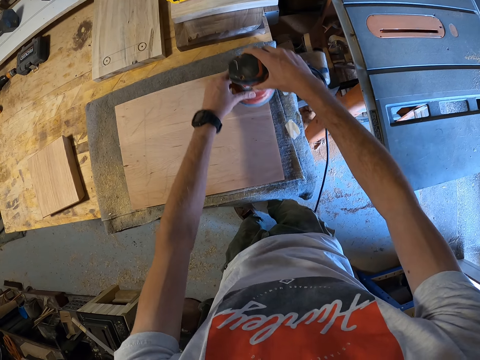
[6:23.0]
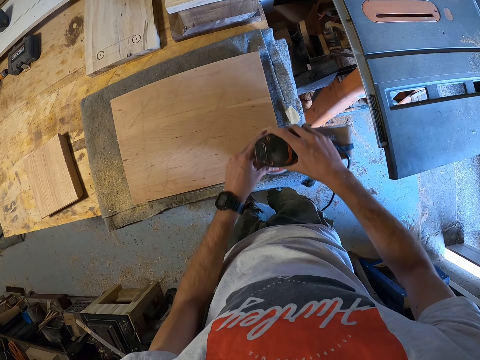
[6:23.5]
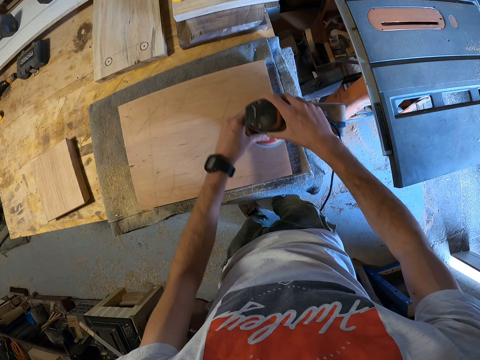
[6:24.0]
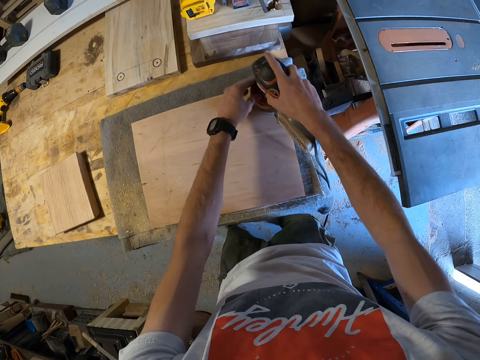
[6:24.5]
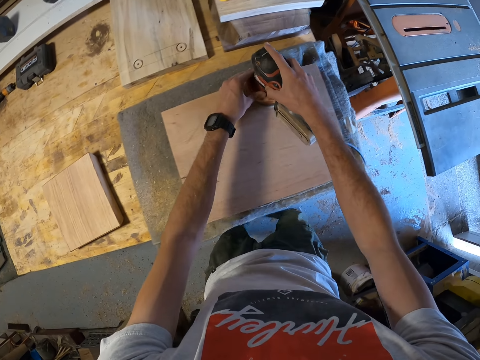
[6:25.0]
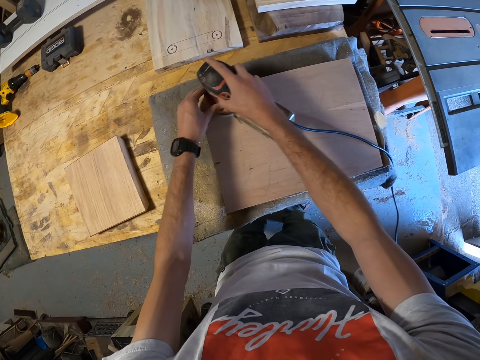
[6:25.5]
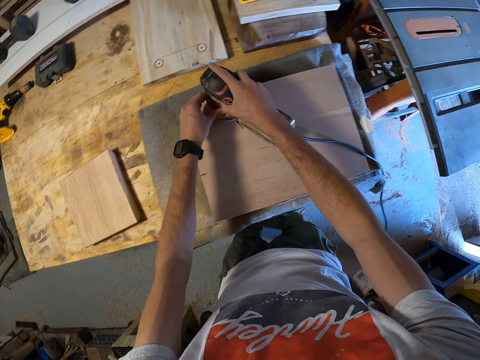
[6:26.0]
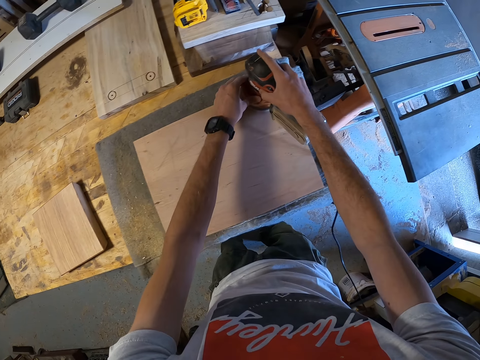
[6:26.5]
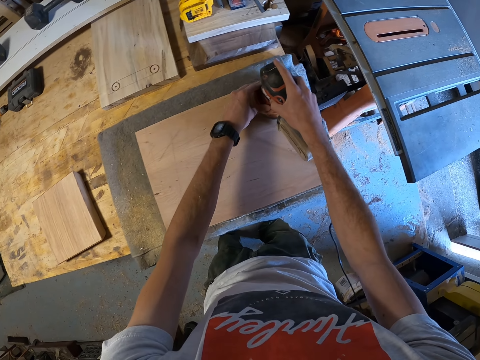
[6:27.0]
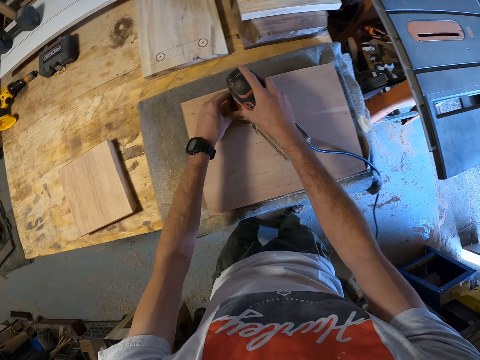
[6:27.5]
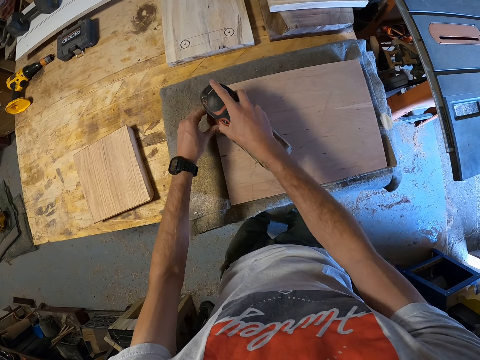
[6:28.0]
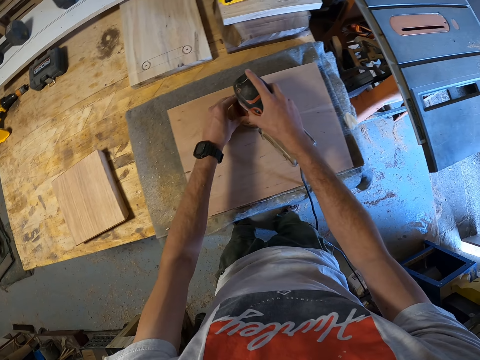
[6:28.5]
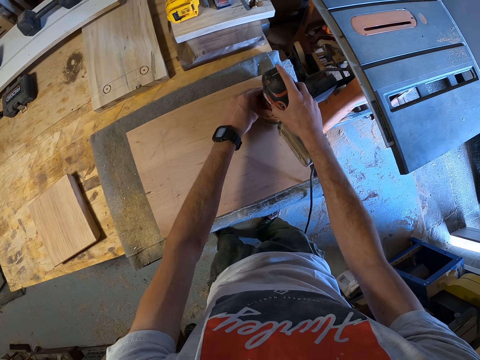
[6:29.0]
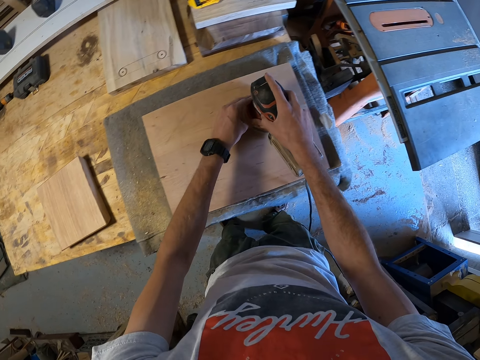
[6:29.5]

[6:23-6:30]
The camera wearer turns the wood smoother machine. They smoothen the wood with the wood smoother machine.

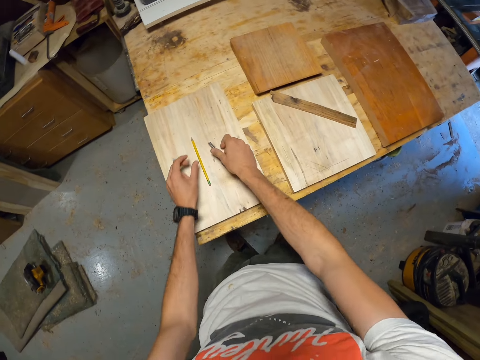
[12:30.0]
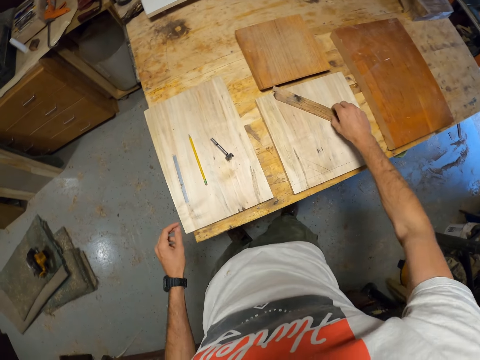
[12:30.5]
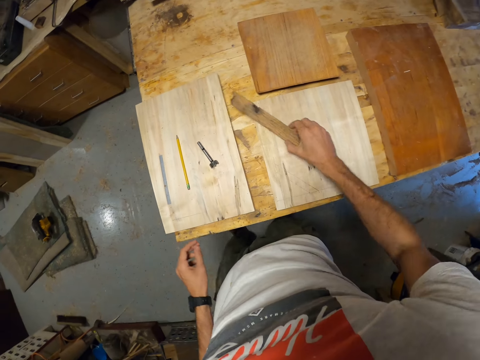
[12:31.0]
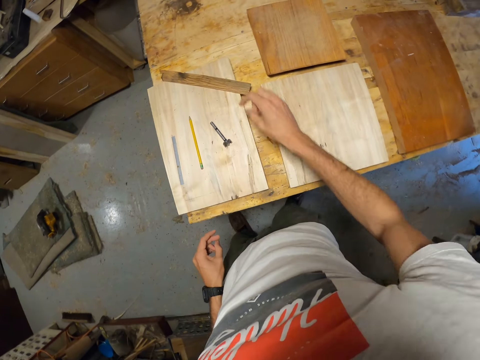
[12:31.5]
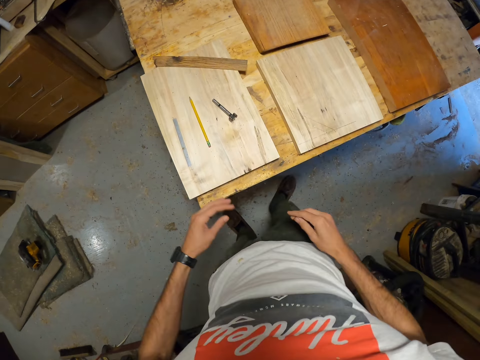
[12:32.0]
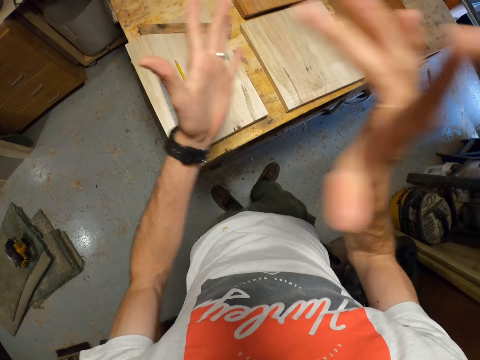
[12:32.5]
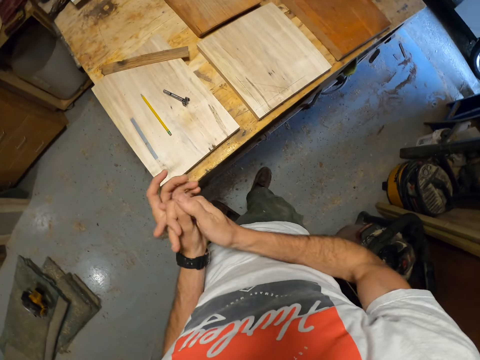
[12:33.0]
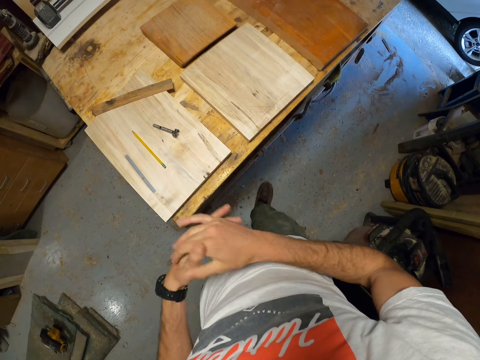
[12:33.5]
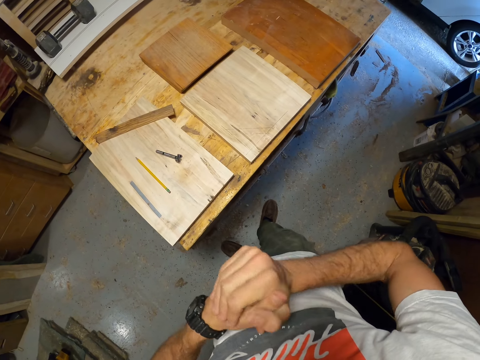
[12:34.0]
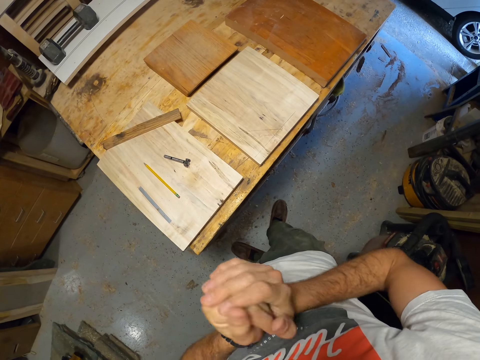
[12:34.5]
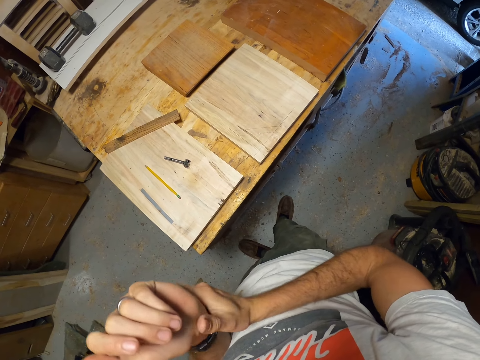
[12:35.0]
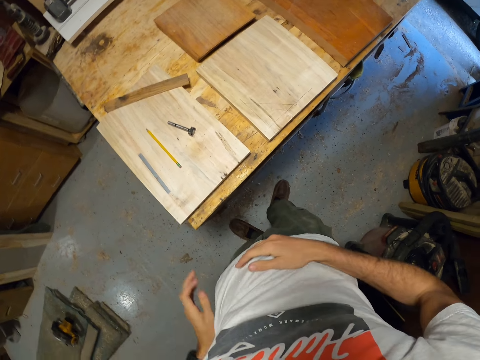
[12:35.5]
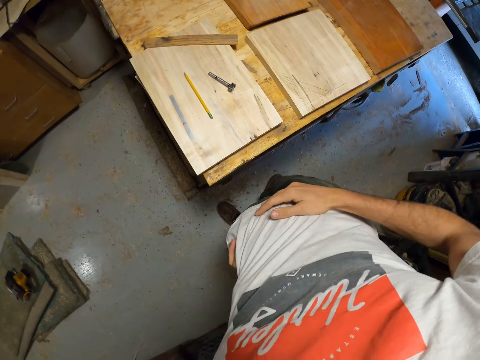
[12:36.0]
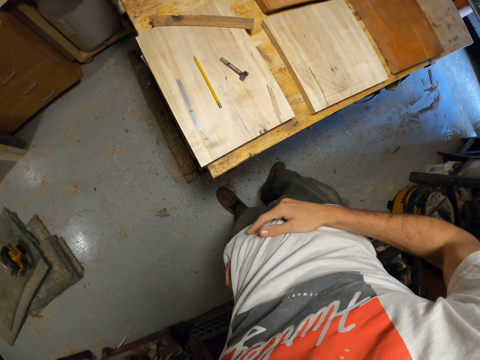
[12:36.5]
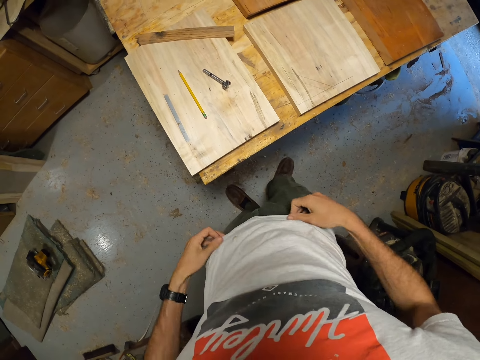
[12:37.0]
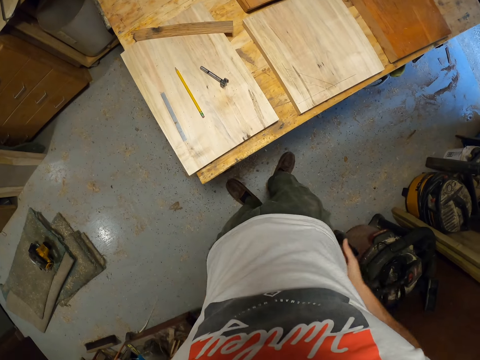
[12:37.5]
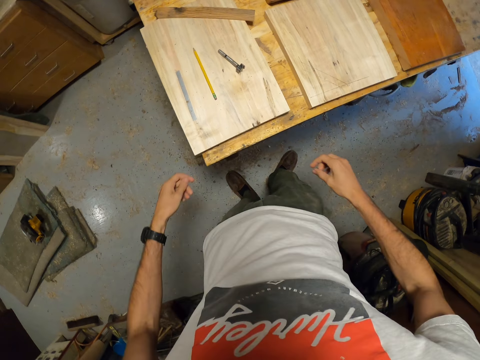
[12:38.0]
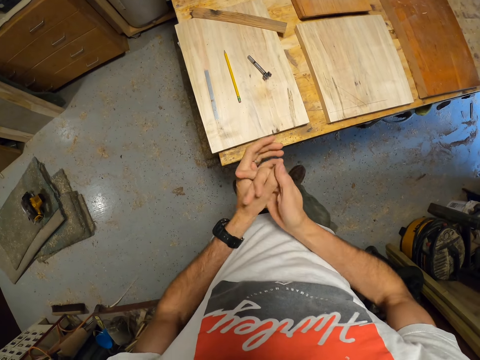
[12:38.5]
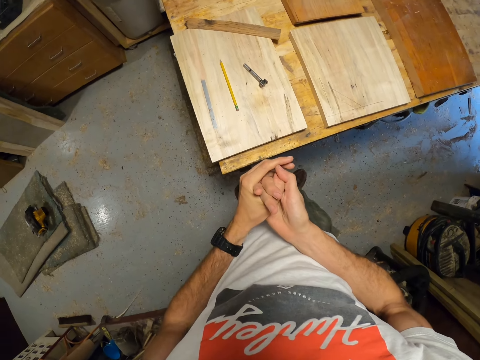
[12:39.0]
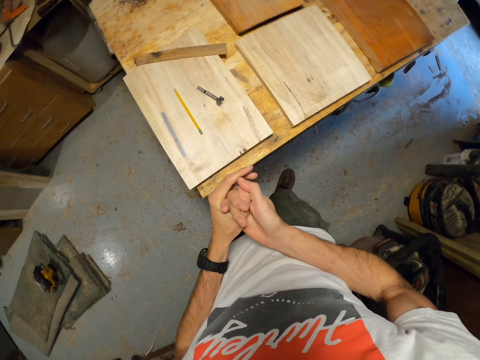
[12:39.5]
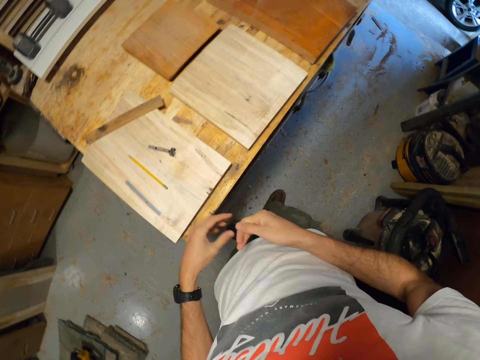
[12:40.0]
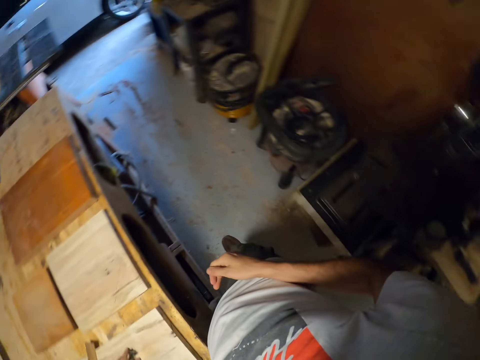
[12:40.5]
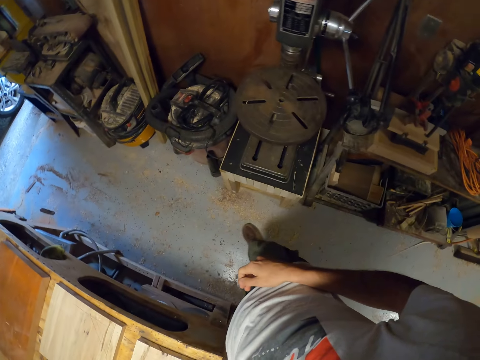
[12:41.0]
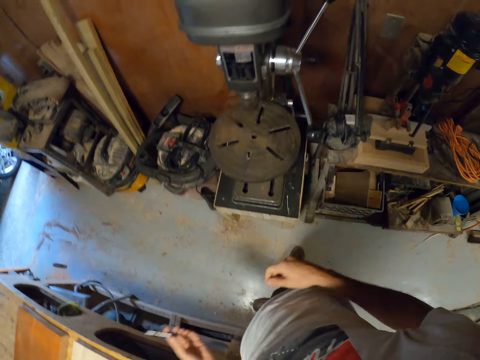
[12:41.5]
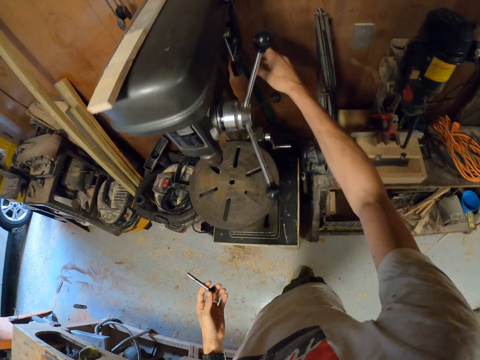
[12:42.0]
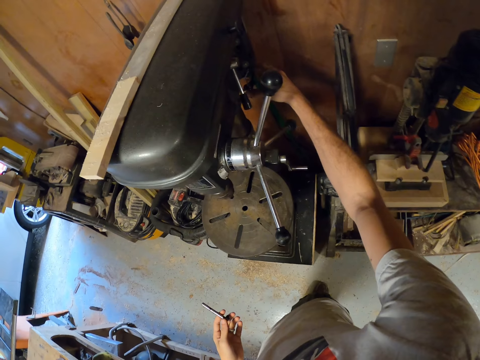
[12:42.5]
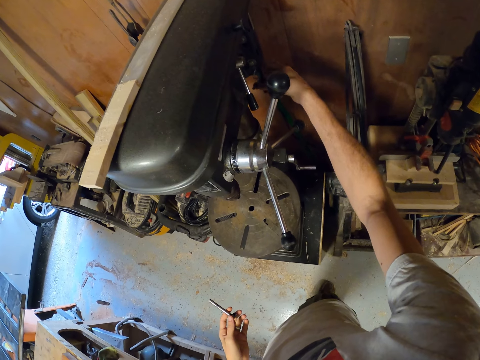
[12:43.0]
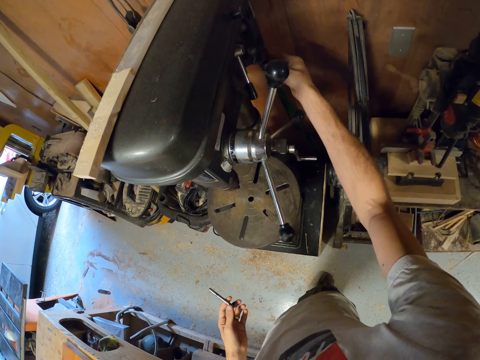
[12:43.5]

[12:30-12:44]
The camera wearer moves the wooden ruler from the other piece of wood to the piece of wood on the workbench with his right hand. He moves a piece of timber on the table. He claps his hands. He rubs his hands together. He stretches his waist. He stretches his cloth. He folds his hands together. He takes the hinge drill bit on the piece of wood on the workbench with his left hand. He moves around the workshop. He picks up a chuck key beside a bench drill press with his right hand.

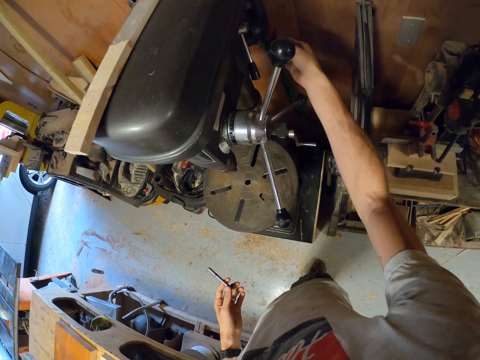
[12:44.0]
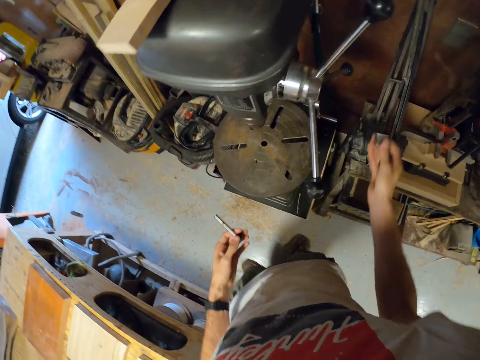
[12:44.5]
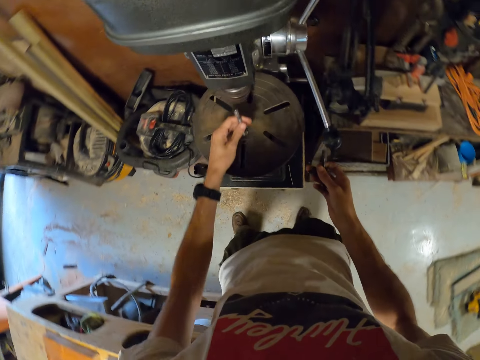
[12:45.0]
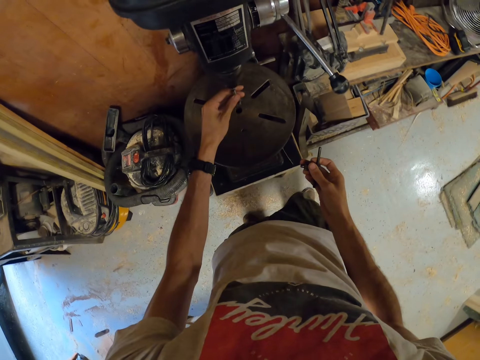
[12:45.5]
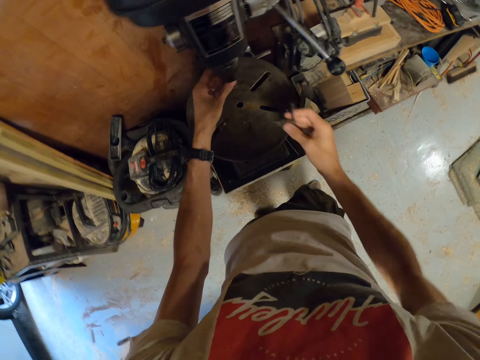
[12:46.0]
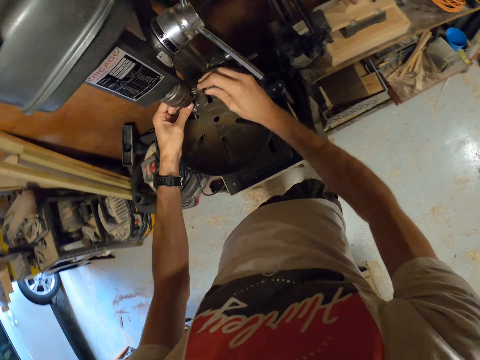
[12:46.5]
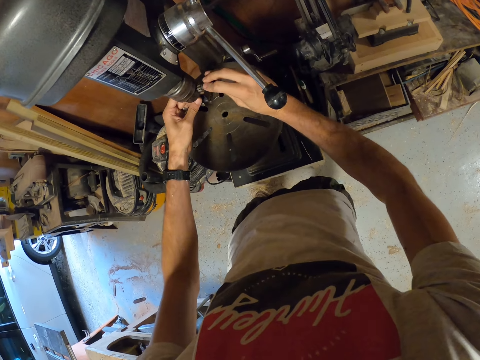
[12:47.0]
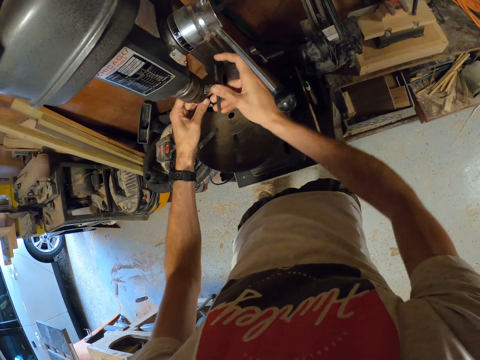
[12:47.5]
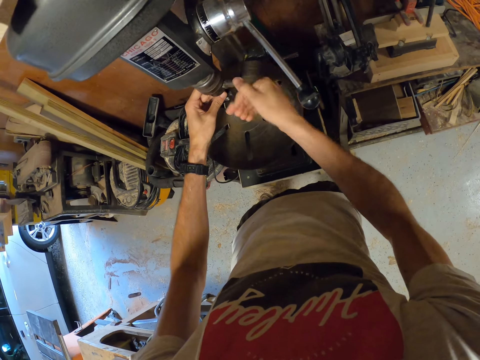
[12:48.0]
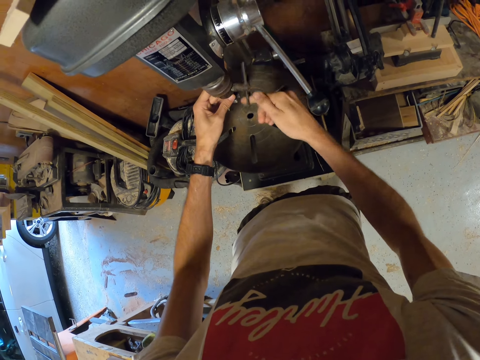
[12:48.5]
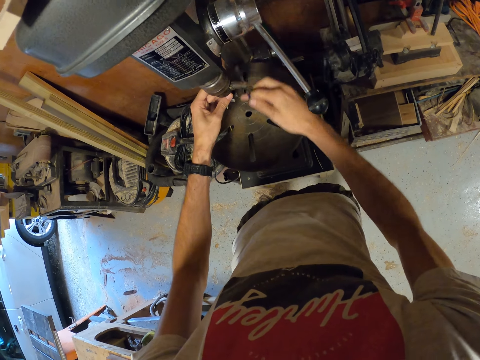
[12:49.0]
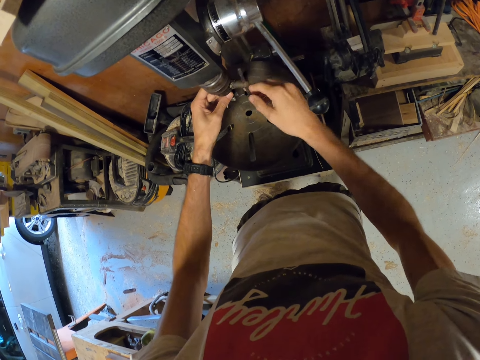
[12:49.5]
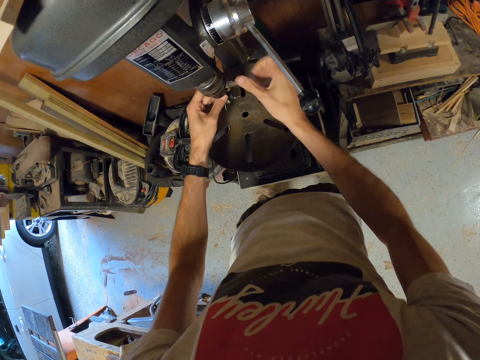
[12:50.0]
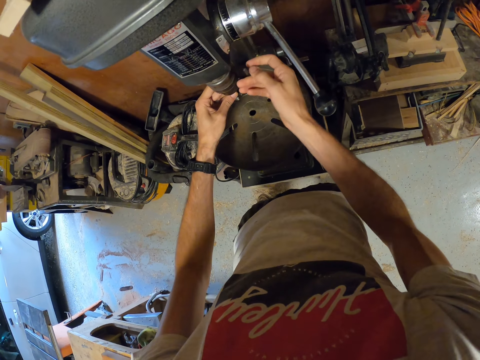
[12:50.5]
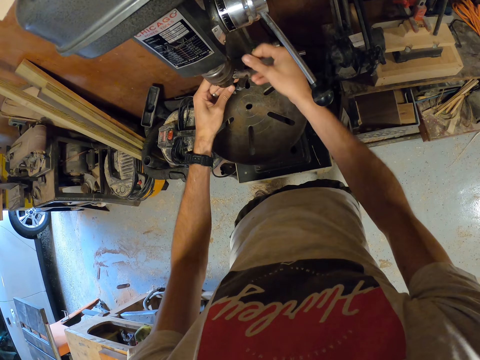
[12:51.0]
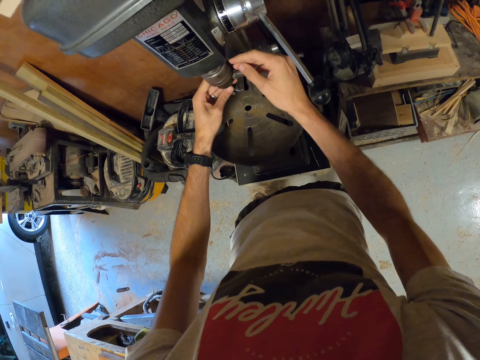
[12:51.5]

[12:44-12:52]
The camera wearer fixes the hinge drill bit to a chuck in the bench drill press with his right hand. He tightens the chuck in the bench drill press with the chuck key in his right hand.
